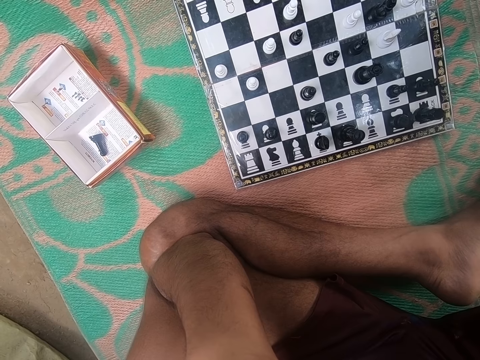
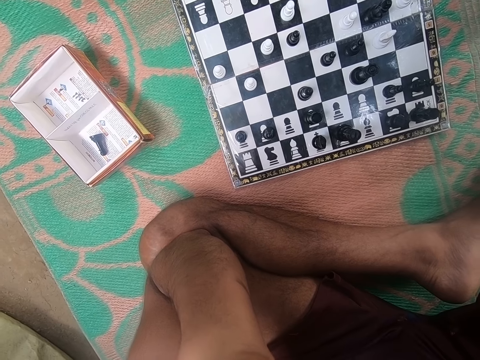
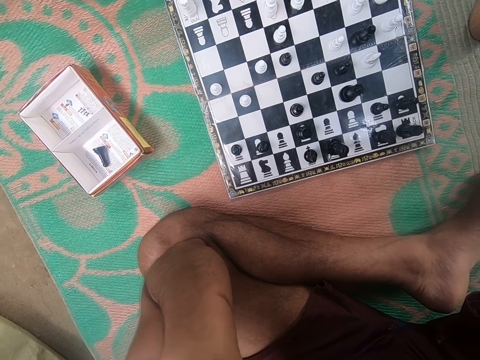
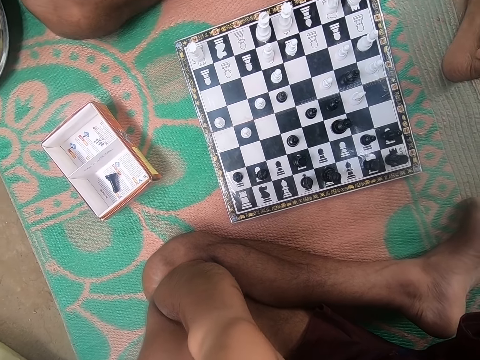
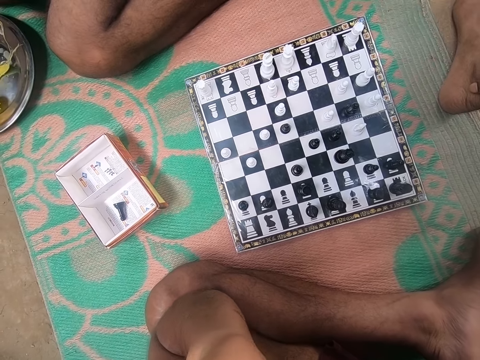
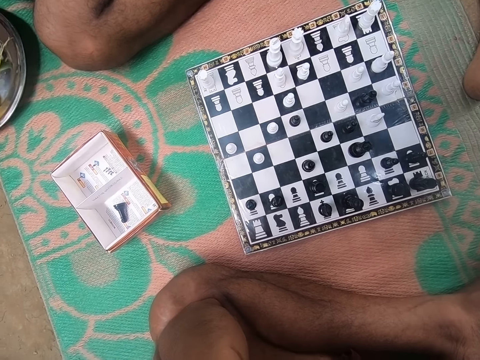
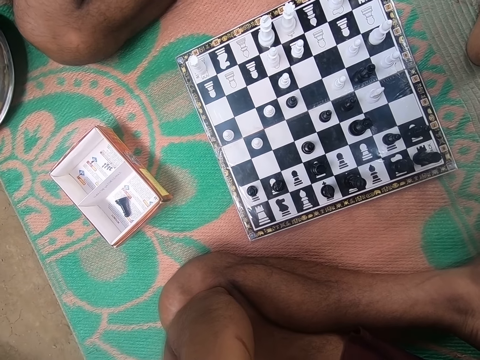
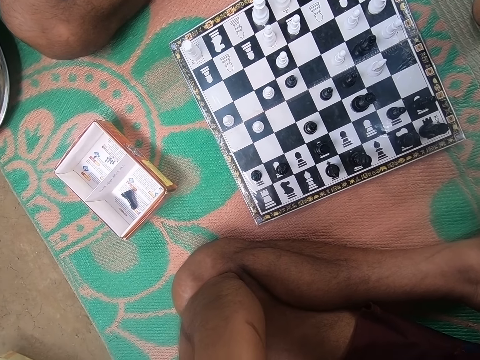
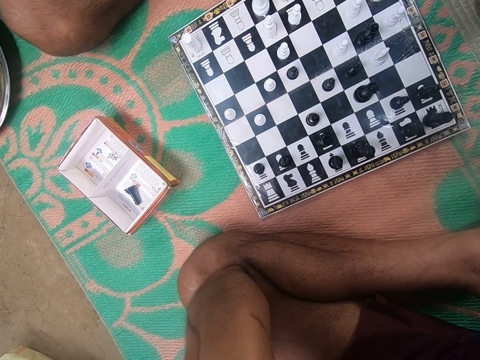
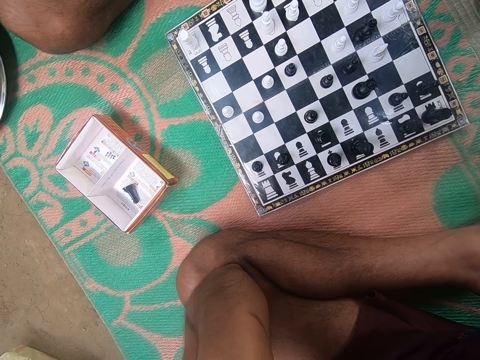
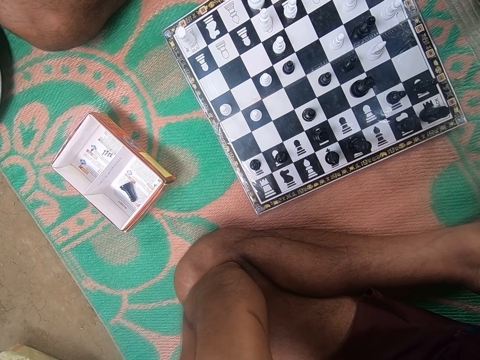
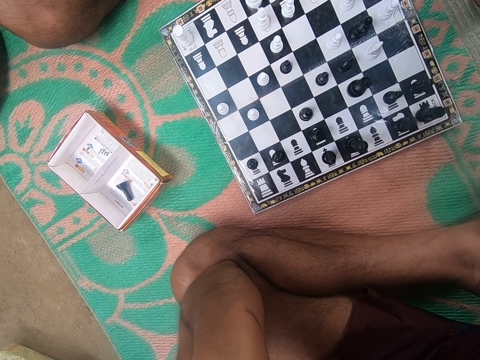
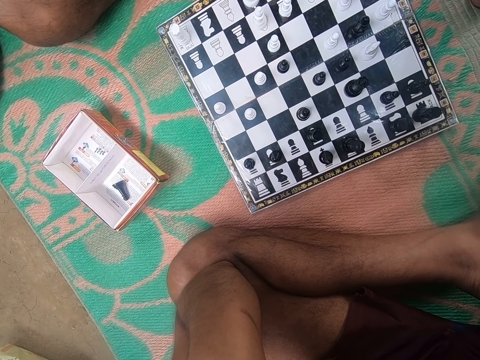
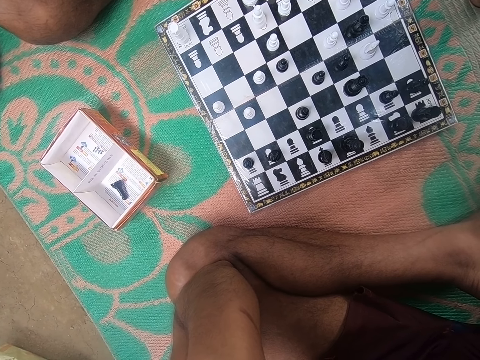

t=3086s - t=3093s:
A man sits on the mat on the floor.

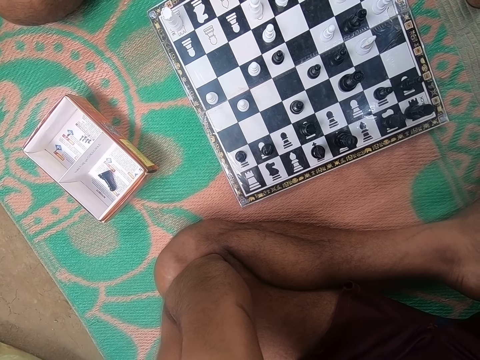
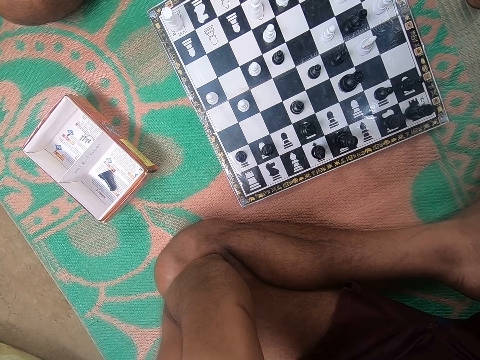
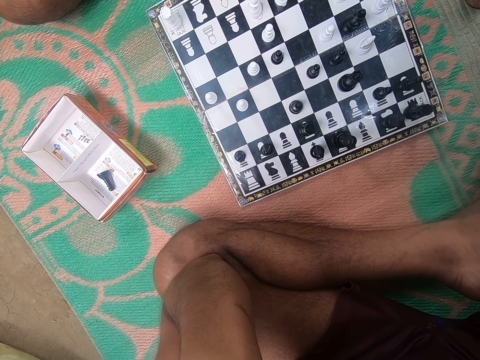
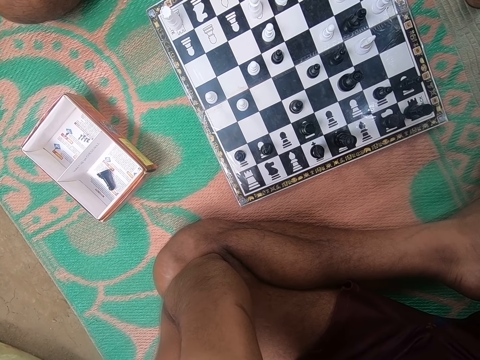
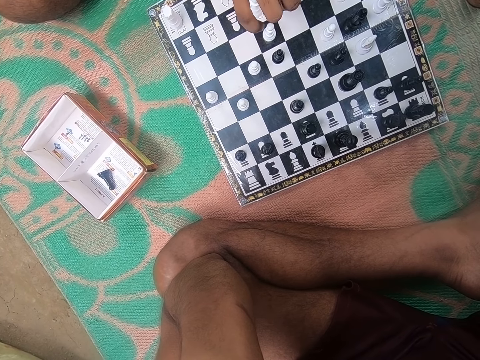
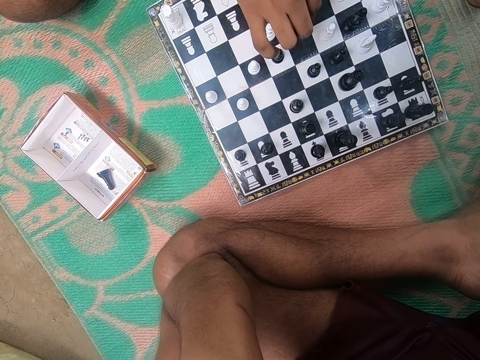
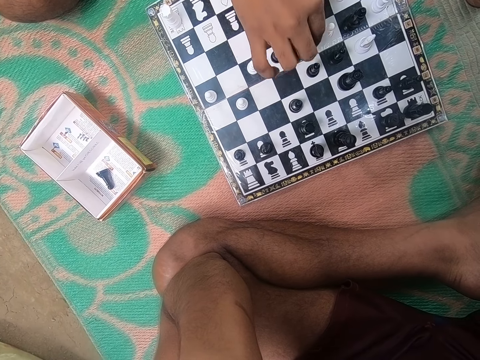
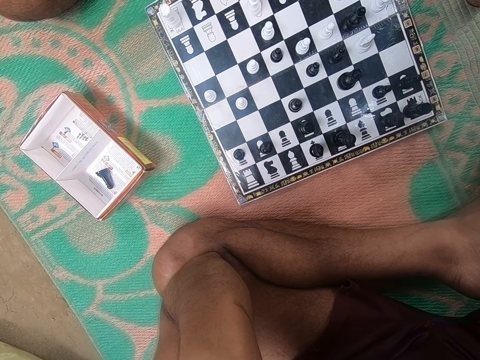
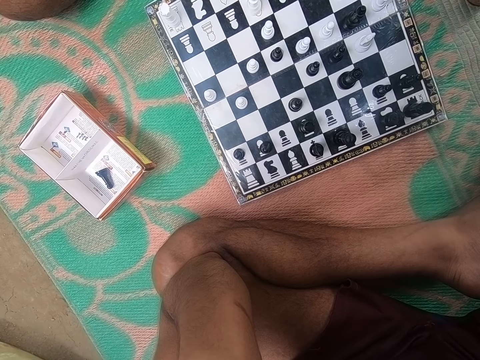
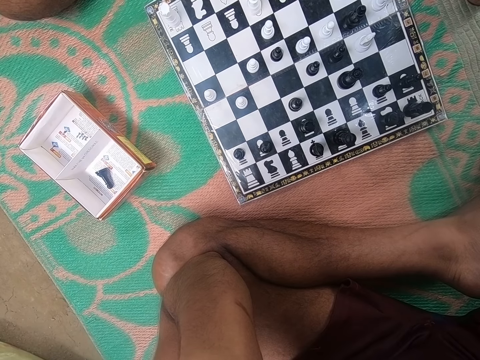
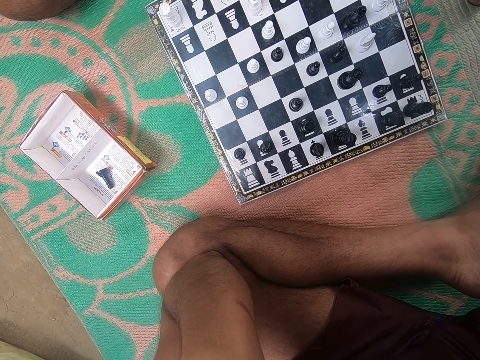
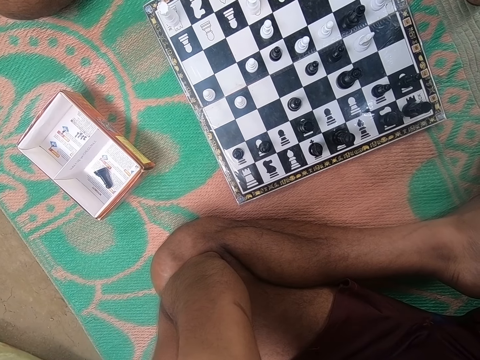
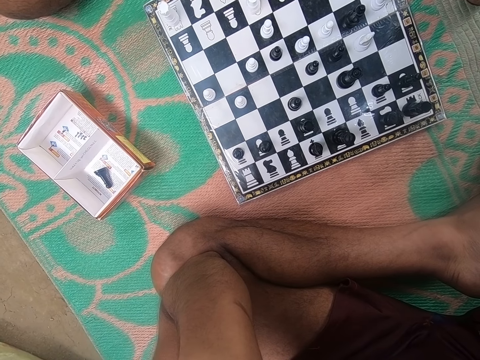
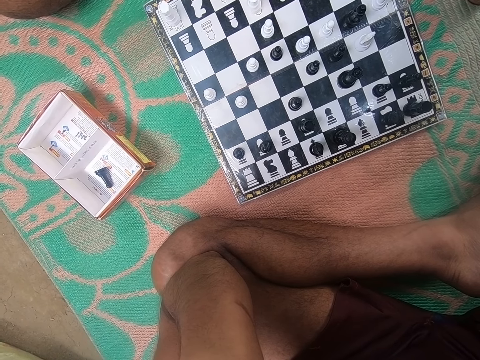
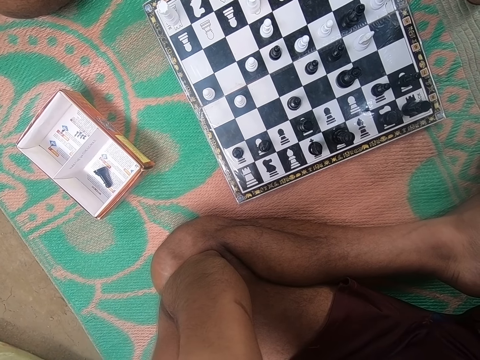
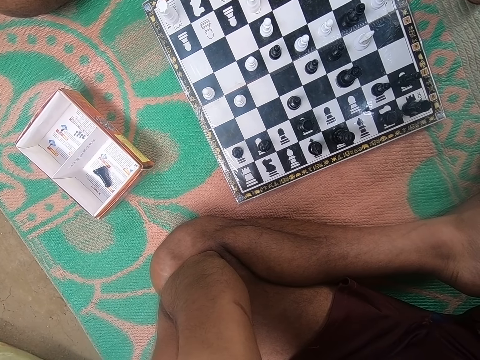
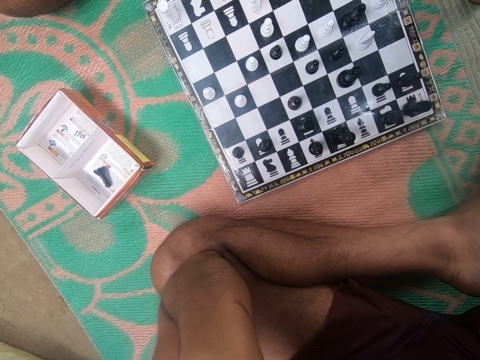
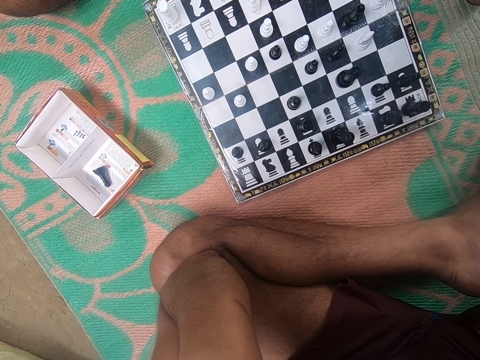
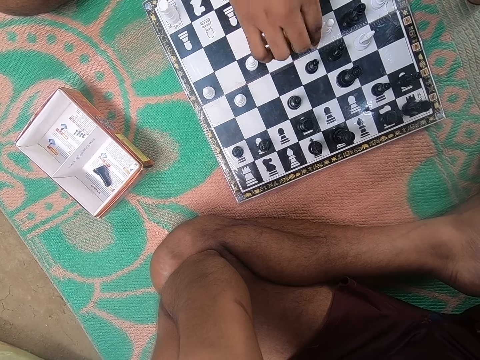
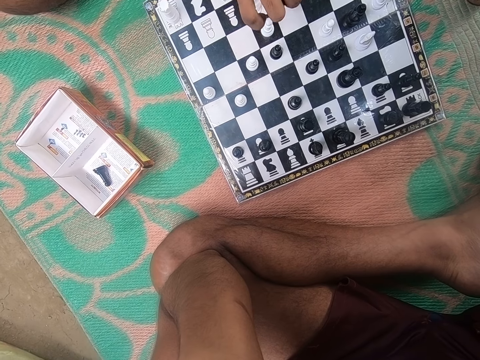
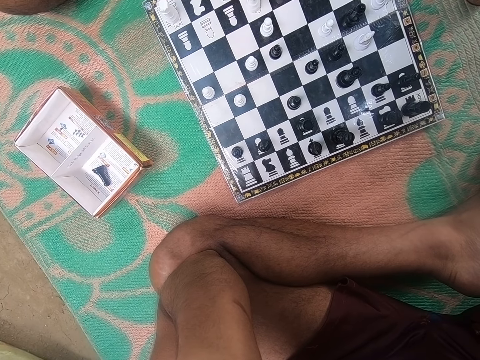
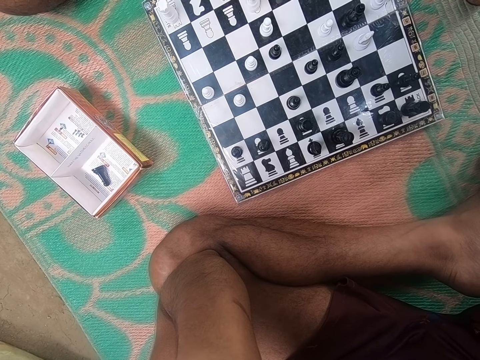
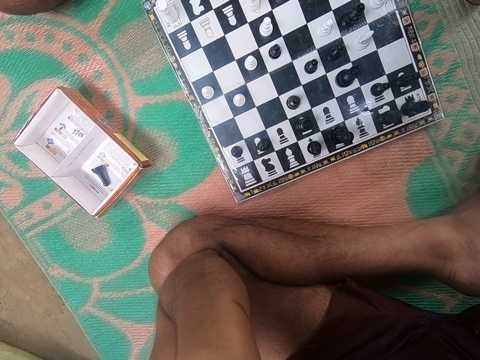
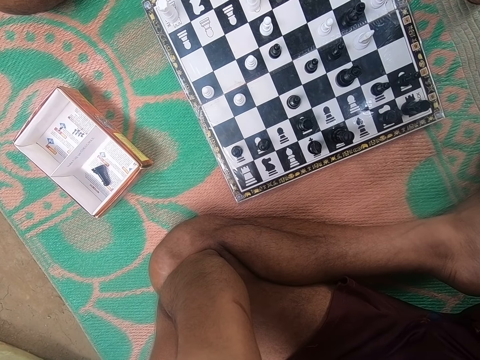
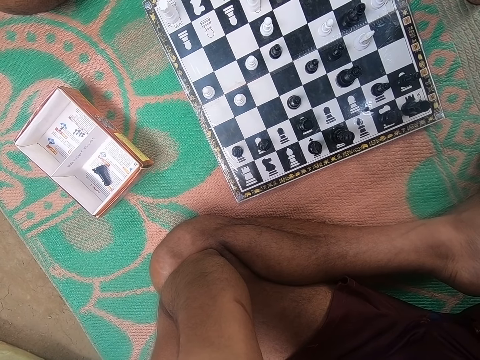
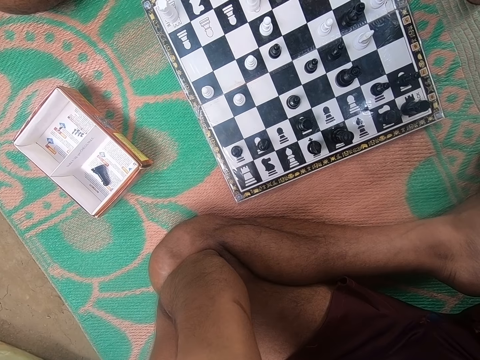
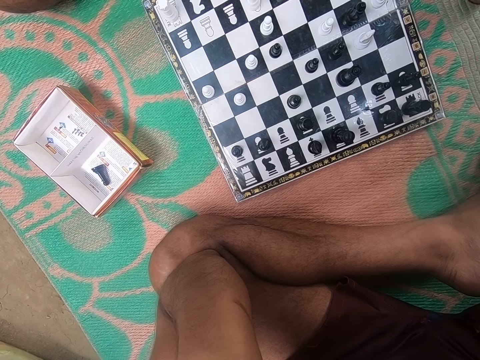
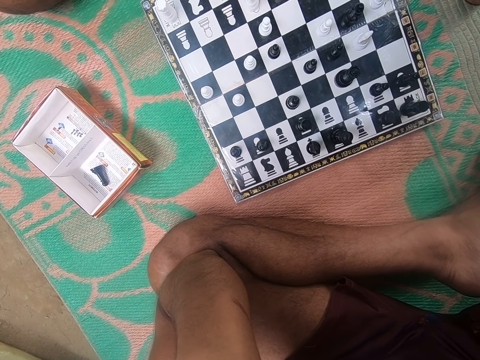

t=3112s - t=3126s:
A man plays the chess game and sits on the mat on the floor. The man plays the chess game and sits on the mat on the floor. The camera wearer looks at the chess game on the floor.

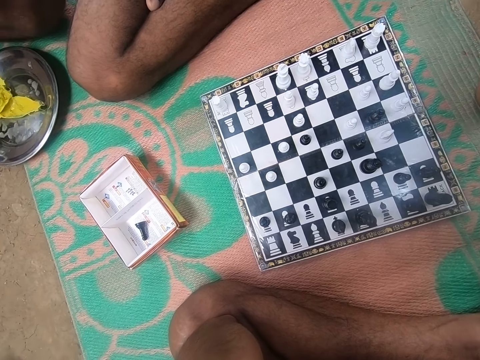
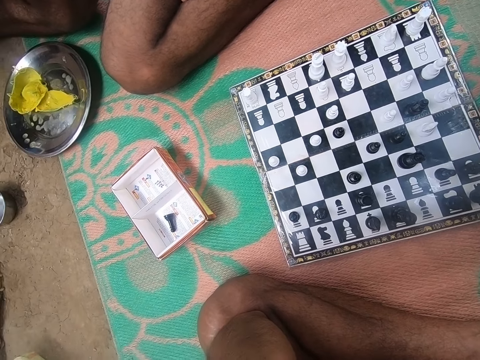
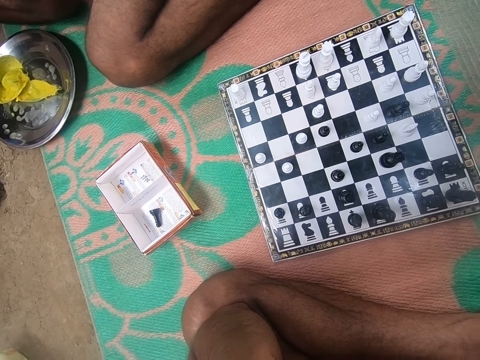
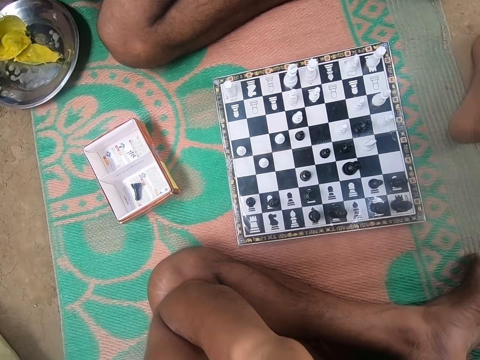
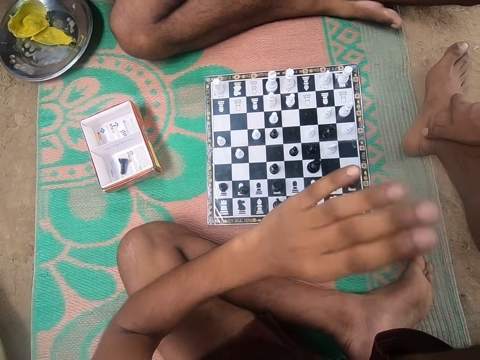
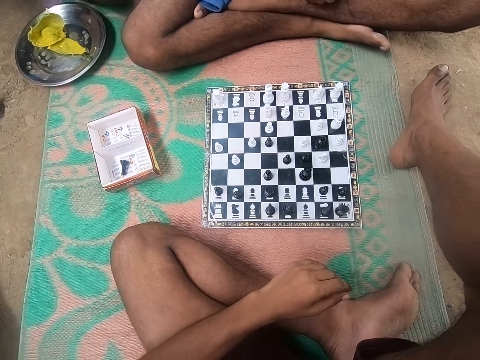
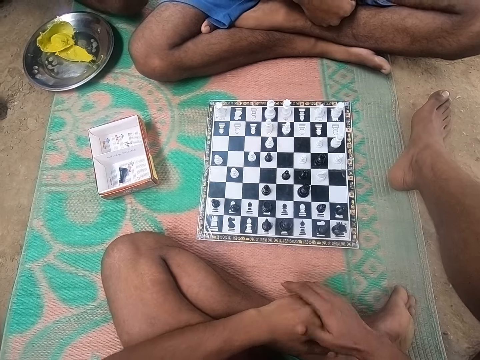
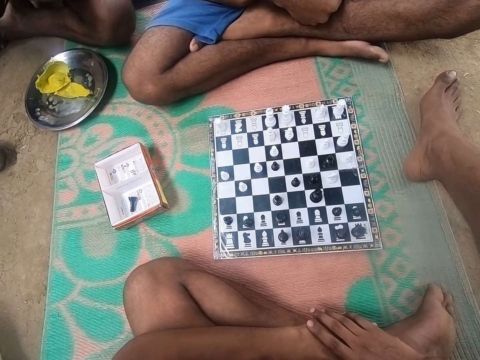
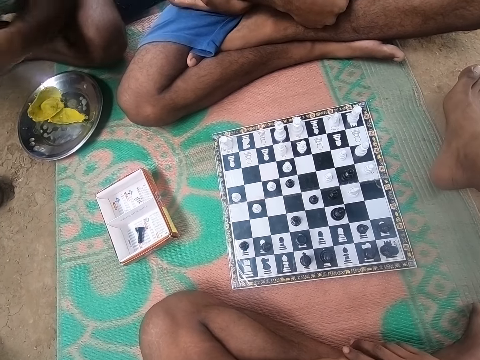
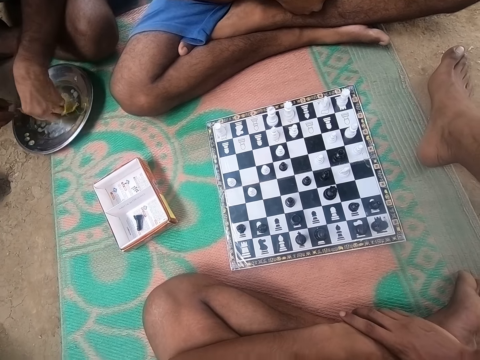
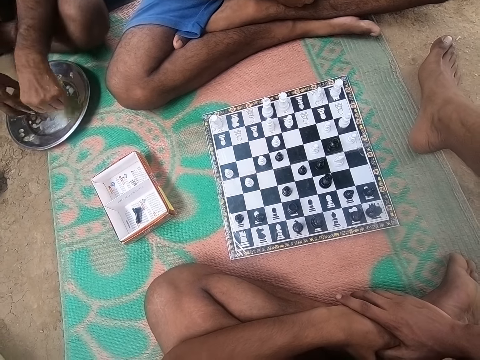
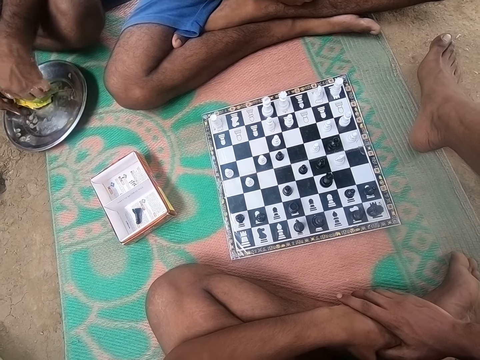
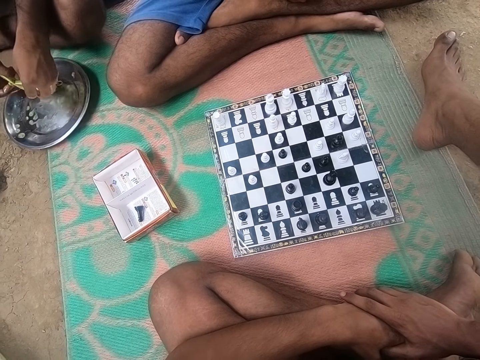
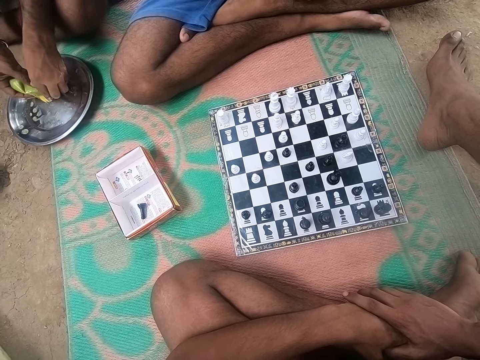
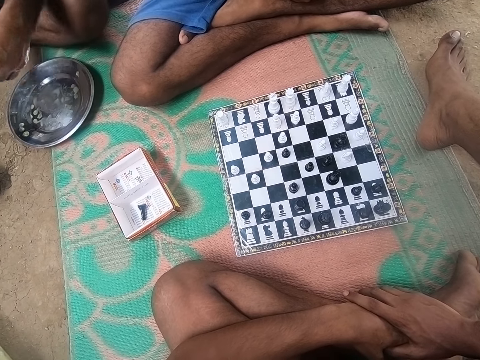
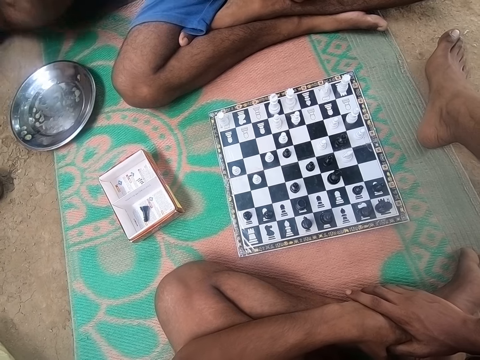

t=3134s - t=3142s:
The camera wearer talks to a person. A man sits on the mat on the floor. The man puts something in the steel plate on the floor. Another man sits on the mat on the floor.
